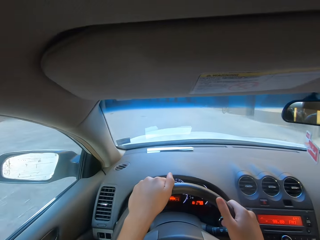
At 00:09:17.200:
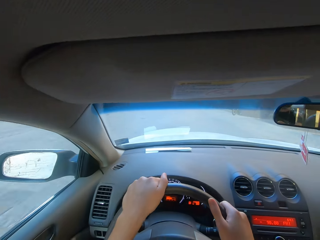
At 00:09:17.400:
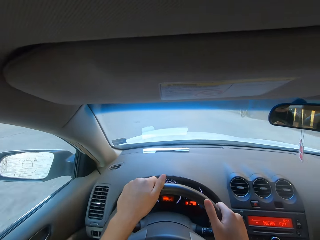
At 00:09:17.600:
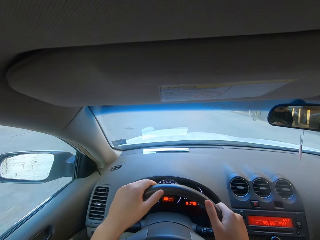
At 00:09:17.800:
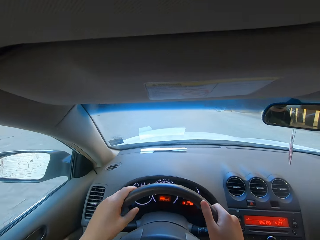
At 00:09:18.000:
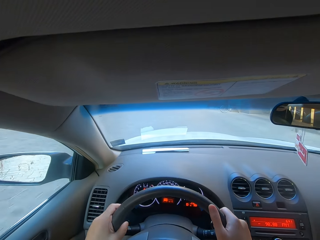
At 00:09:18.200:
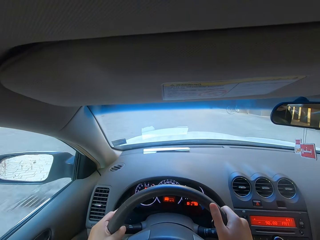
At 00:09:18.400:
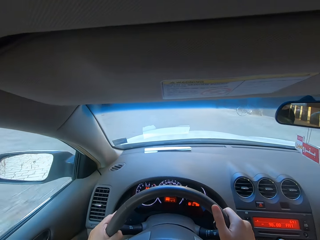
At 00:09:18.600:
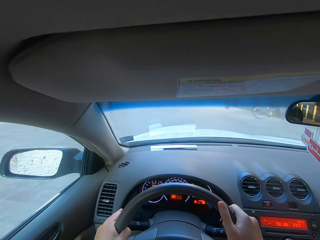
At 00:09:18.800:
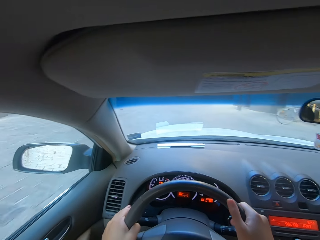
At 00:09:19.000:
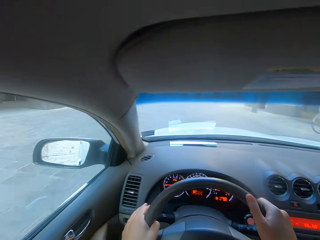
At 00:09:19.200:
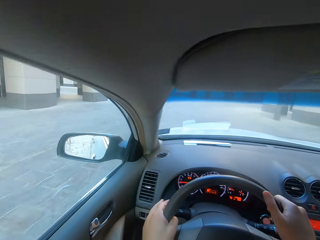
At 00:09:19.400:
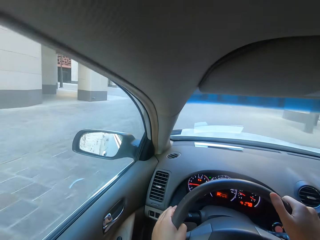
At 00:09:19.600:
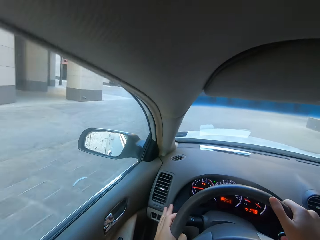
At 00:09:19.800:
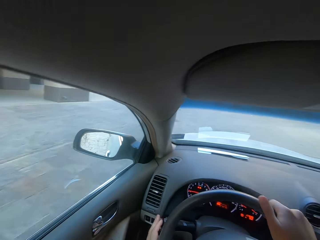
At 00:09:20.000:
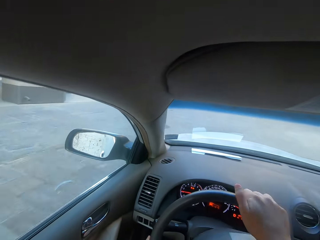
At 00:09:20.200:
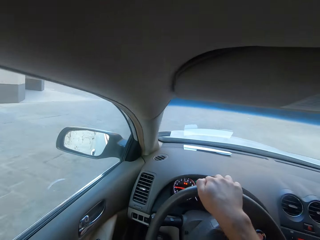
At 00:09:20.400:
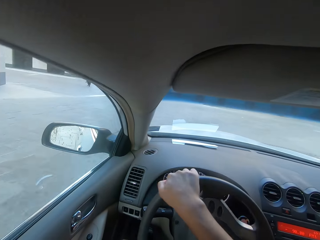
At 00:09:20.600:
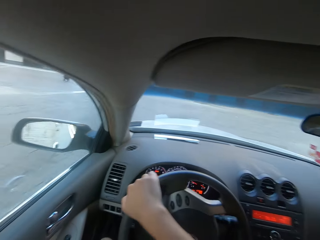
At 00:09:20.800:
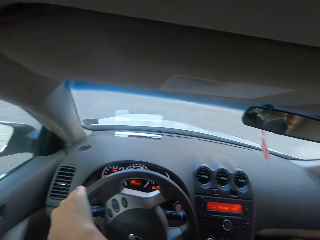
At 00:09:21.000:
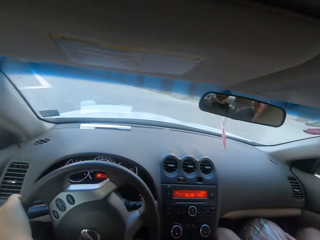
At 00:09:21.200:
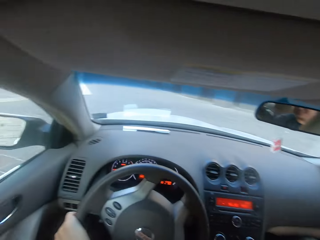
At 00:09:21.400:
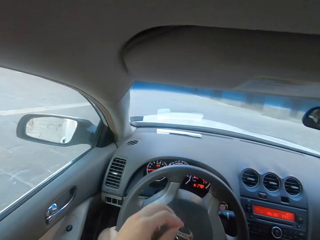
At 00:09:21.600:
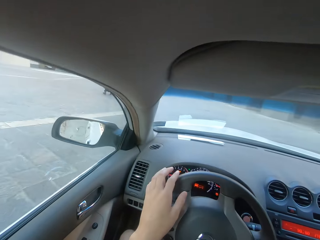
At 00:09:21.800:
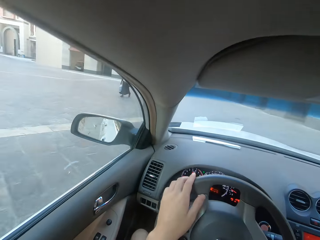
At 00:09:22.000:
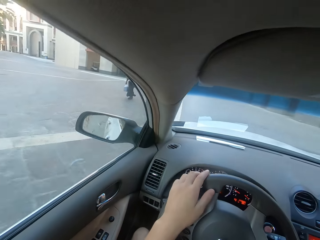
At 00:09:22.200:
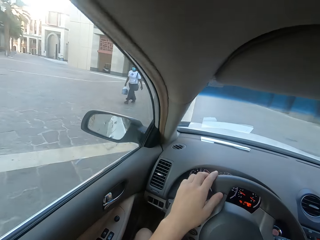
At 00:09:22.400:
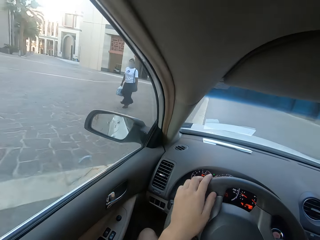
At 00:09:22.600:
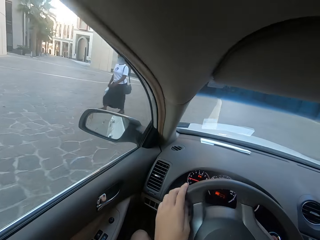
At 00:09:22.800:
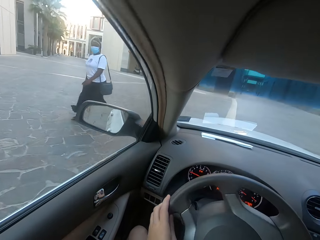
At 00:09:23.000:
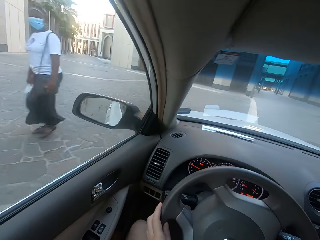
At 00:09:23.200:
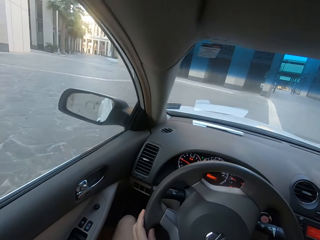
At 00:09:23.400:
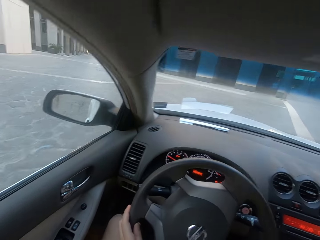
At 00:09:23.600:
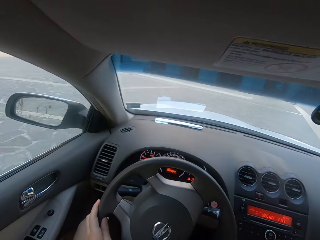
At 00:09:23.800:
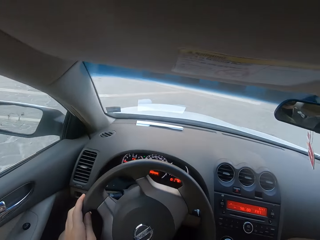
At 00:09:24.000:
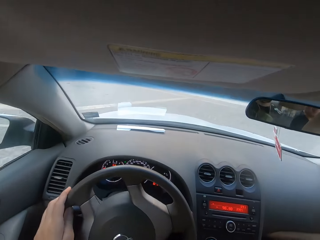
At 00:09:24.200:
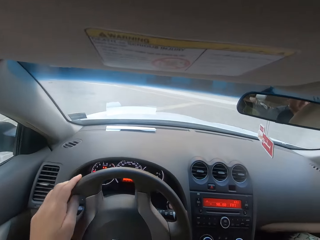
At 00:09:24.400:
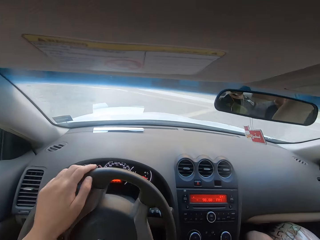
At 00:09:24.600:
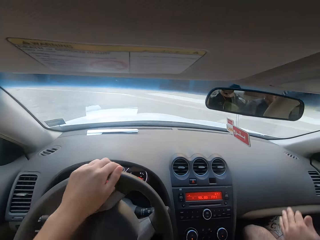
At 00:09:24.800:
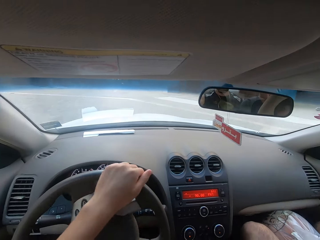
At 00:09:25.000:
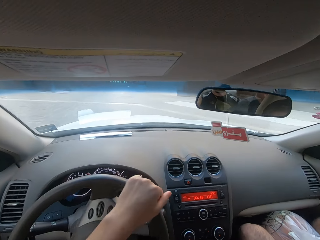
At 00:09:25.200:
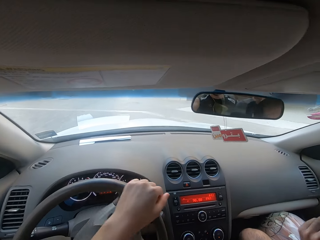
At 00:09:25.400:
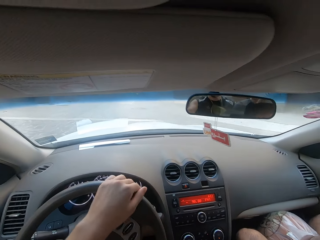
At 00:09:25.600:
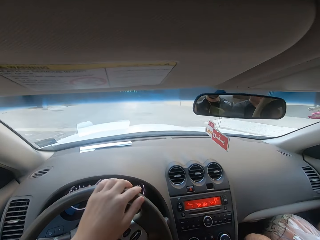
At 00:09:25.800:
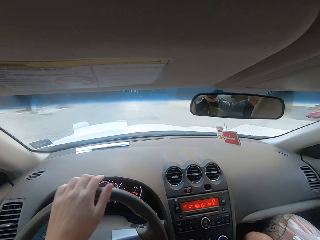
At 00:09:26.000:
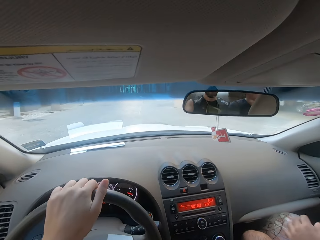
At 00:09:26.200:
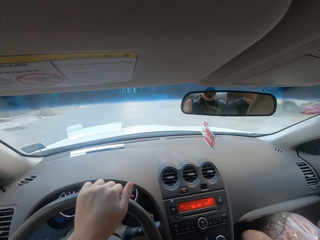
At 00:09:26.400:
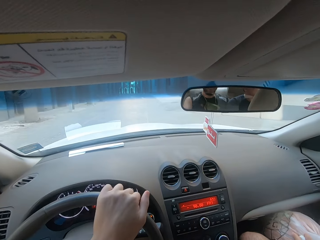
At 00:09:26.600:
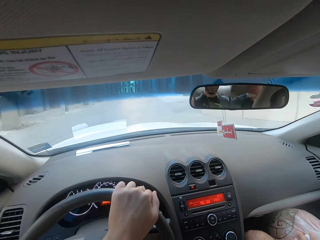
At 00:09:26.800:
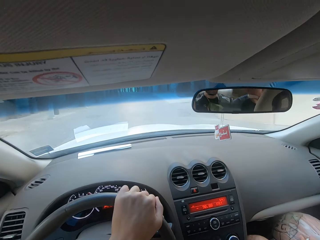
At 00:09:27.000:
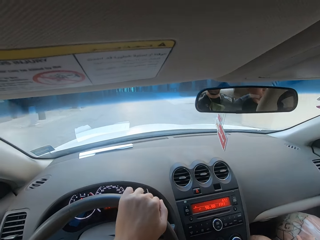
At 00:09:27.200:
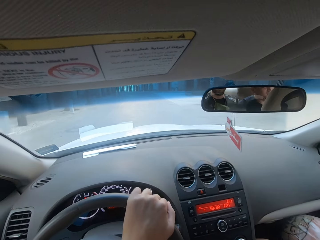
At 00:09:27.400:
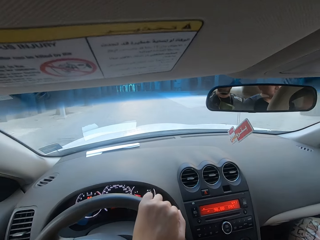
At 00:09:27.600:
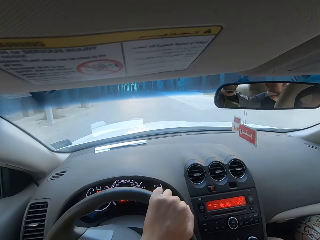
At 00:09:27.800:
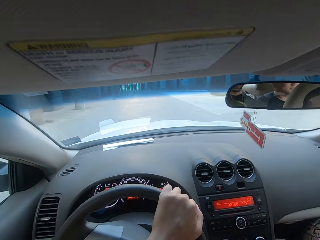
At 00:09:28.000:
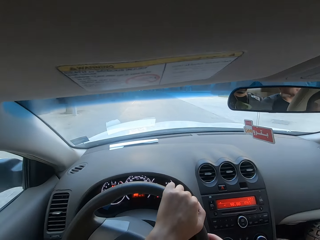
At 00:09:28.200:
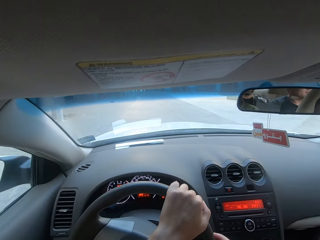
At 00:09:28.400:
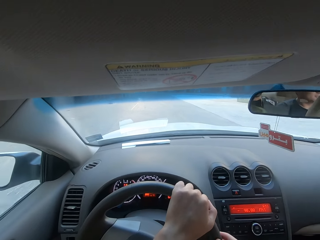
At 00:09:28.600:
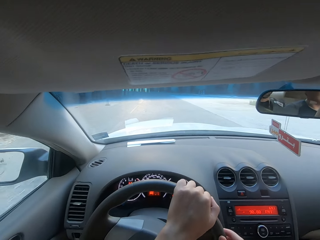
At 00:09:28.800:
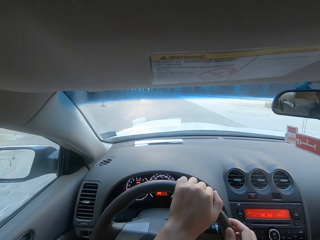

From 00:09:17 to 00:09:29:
The camera wearer looks at the side mirror. They drive the car. They drive the car again. They turn the steering wheel.

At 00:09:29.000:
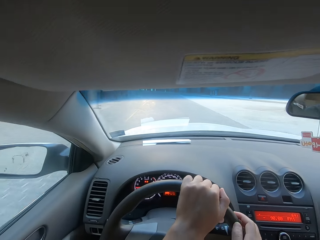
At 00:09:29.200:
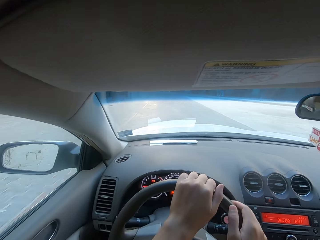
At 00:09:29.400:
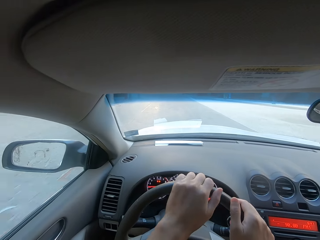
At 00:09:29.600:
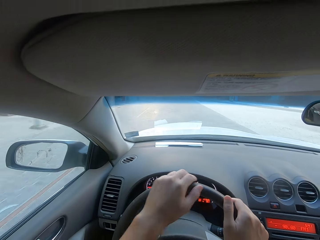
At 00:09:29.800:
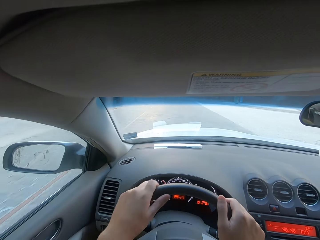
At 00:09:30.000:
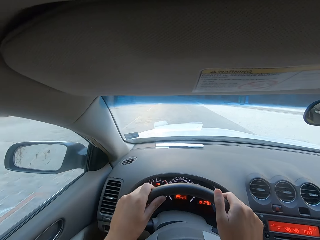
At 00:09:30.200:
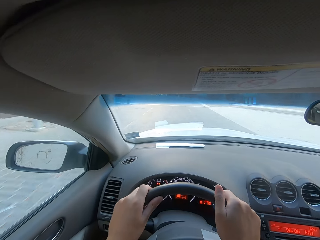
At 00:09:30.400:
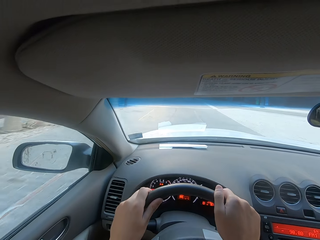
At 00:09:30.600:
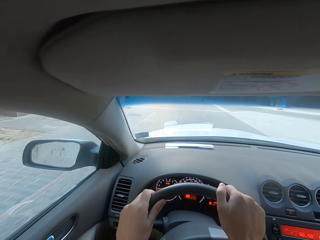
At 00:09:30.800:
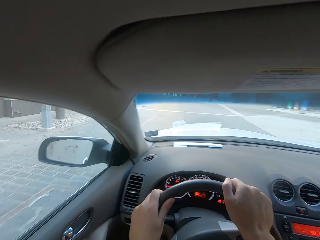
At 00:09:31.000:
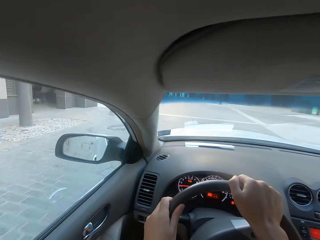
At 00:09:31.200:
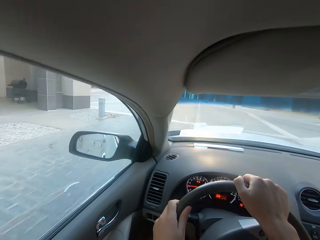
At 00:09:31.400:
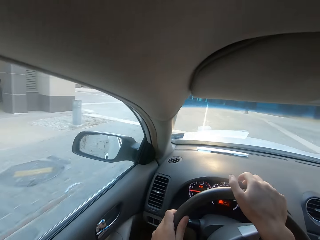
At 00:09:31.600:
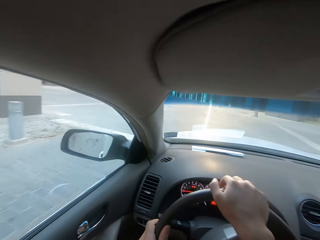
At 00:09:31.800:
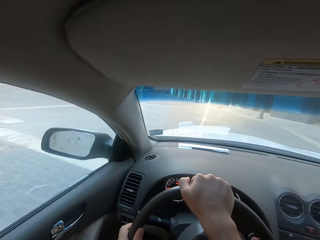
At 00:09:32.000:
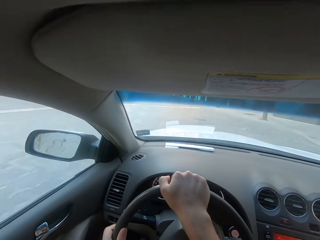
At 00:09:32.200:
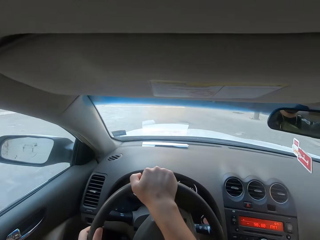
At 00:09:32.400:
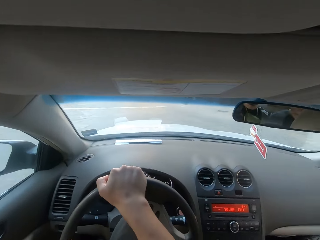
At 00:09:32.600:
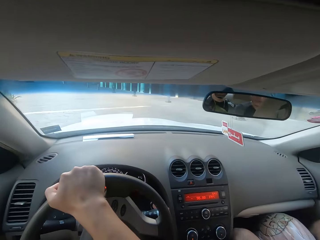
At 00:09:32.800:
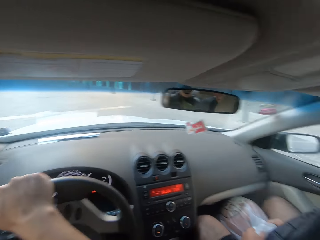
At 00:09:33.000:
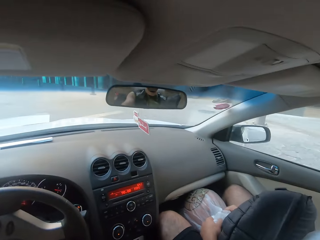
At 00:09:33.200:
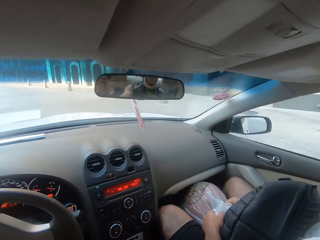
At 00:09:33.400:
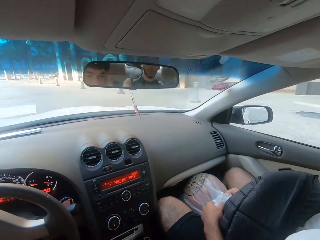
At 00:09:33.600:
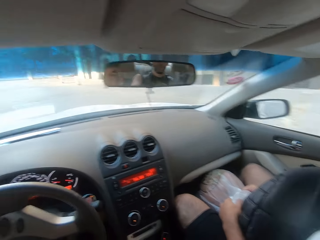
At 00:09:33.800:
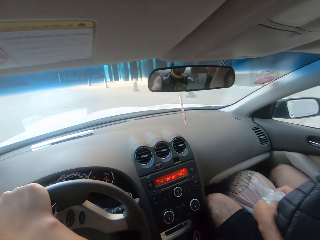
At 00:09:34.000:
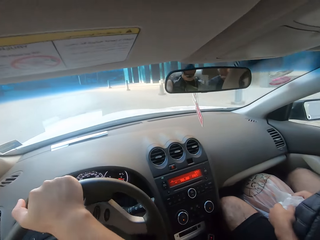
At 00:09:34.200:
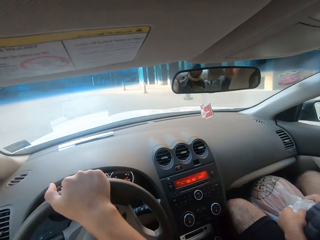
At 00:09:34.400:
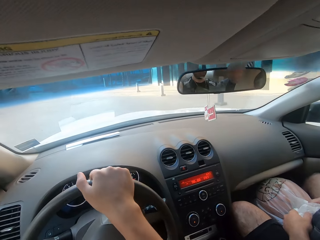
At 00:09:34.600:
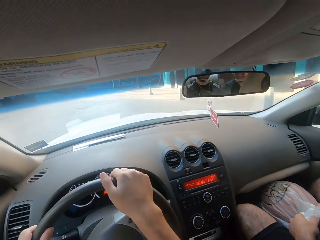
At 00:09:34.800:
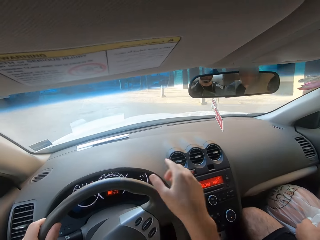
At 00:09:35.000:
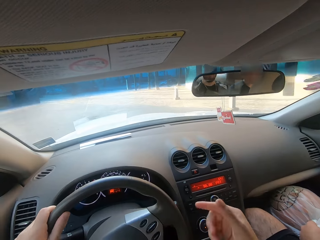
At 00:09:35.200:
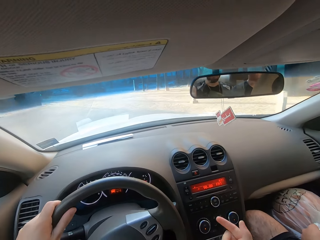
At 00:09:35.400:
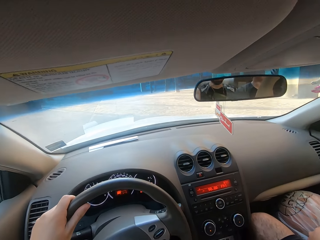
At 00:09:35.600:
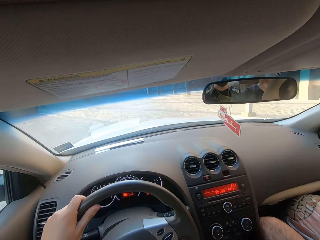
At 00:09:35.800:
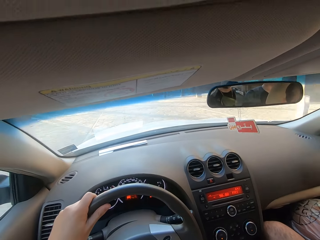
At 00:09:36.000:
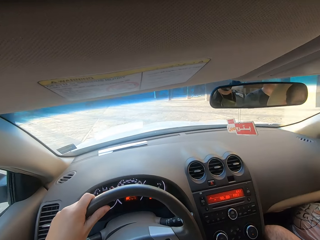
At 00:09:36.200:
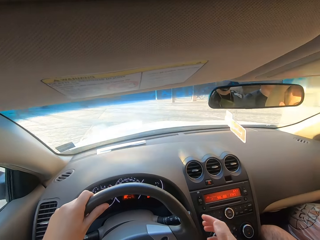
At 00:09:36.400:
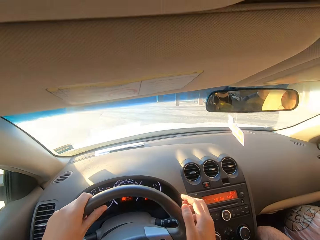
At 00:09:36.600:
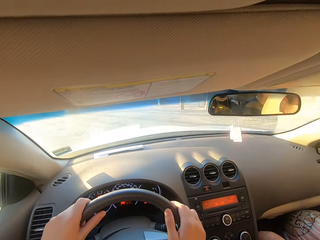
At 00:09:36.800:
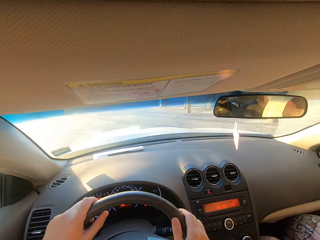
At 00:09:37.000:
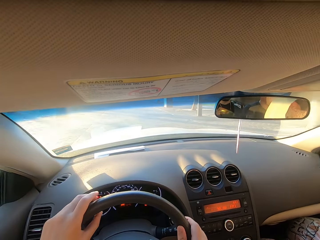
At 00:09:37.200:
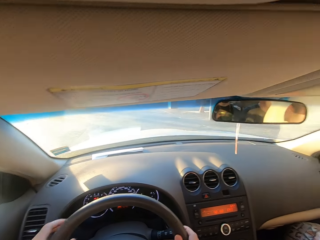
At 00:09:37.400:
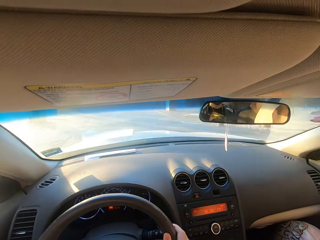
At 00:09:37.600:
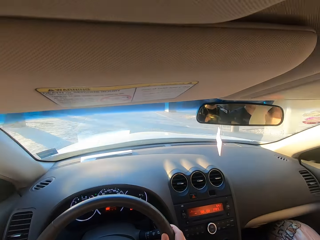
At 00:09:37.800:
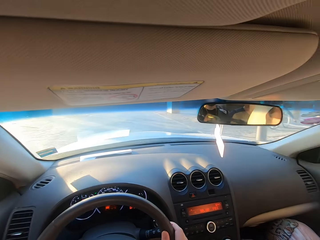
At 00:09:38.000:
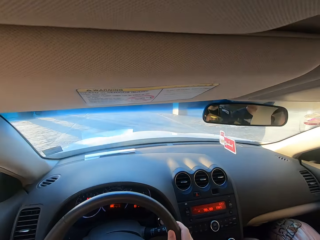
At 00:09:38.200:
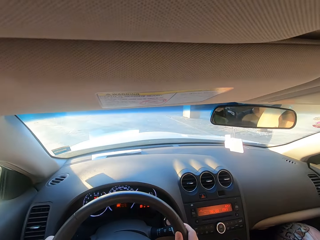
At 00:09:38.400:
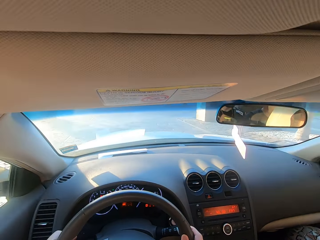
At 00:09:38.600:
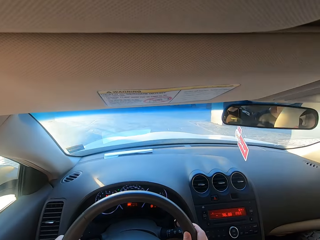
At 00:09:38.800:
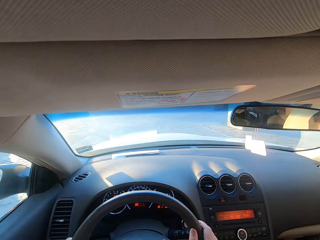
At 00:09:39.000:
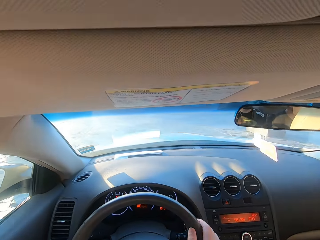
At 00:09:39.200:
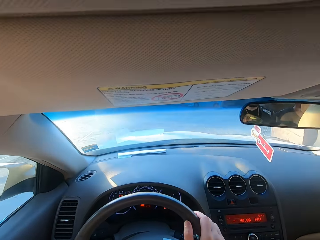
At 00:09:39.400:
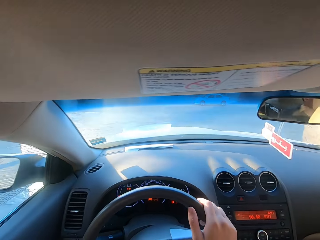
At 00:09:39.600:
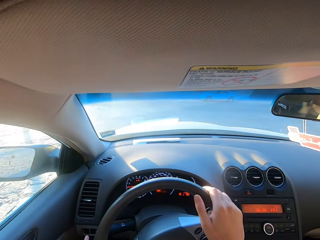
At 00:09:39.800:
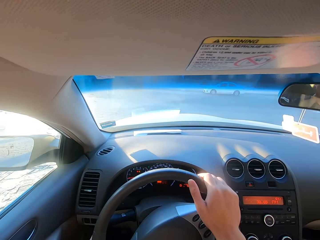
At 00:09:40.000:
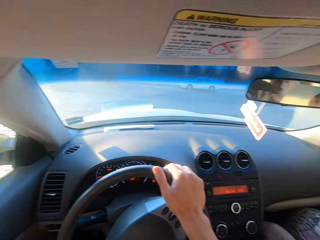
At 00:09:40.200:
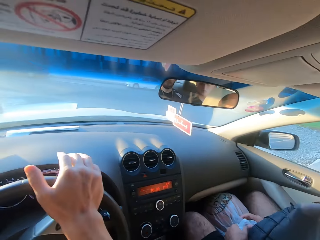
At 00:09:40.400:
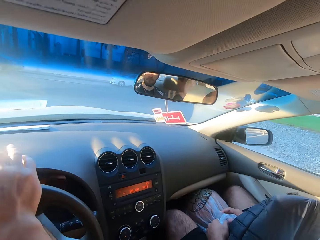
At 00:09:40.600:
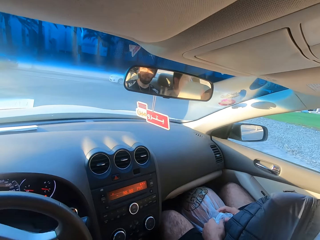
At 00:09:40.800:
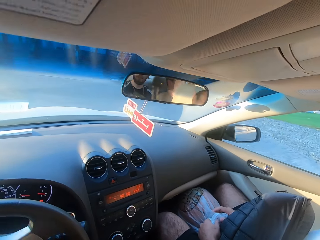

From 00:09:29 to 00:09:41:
The camera wearer drives the car and looks at the side mirror. They drive the car and take a hand off the steering wheel. They drive the car and hold the steering wheel.
